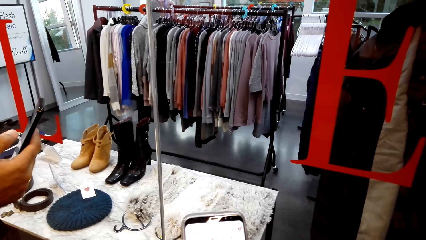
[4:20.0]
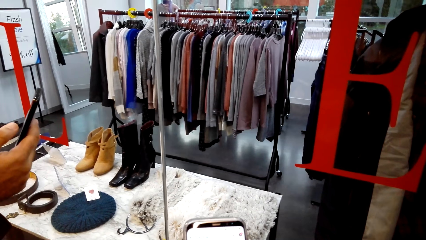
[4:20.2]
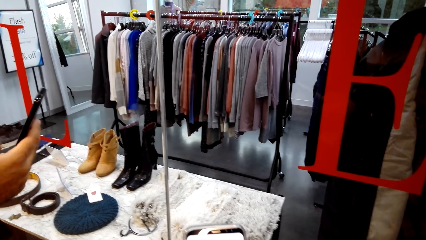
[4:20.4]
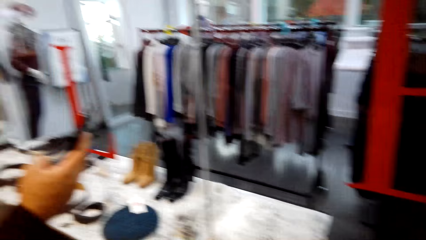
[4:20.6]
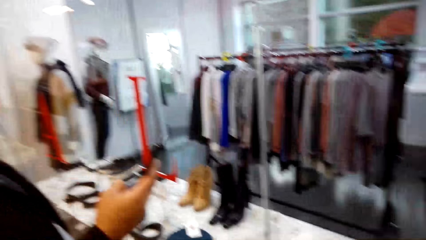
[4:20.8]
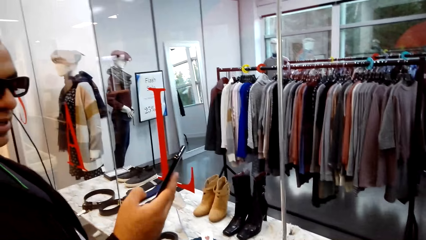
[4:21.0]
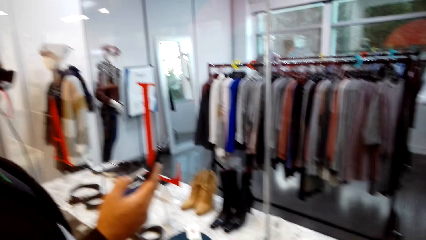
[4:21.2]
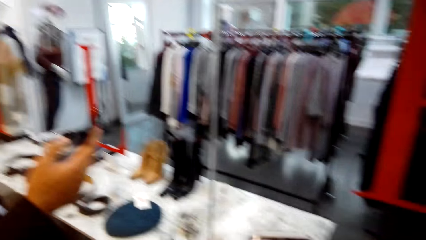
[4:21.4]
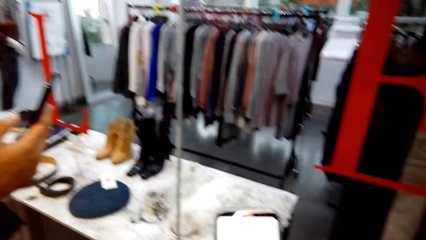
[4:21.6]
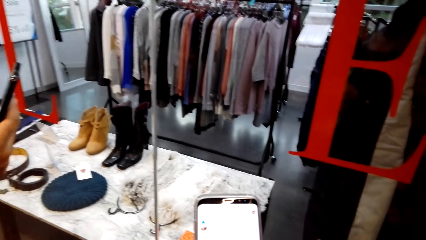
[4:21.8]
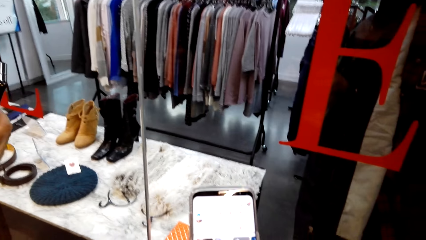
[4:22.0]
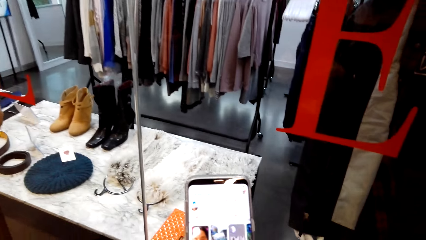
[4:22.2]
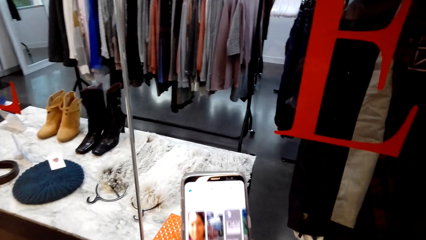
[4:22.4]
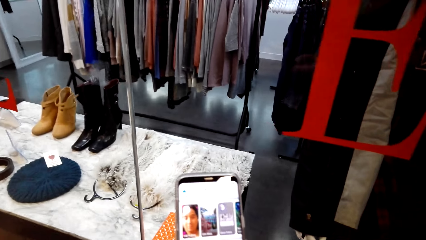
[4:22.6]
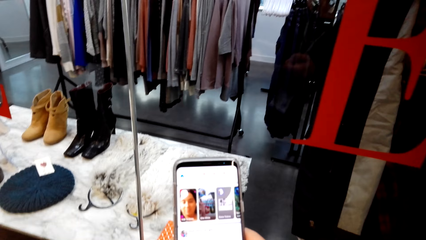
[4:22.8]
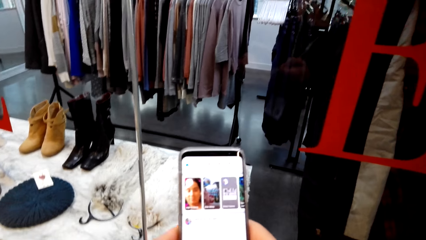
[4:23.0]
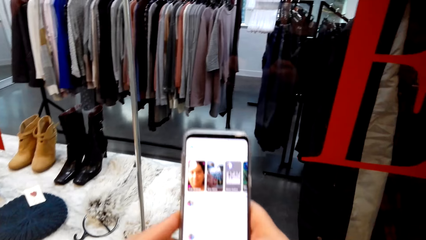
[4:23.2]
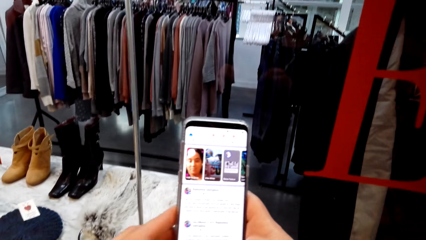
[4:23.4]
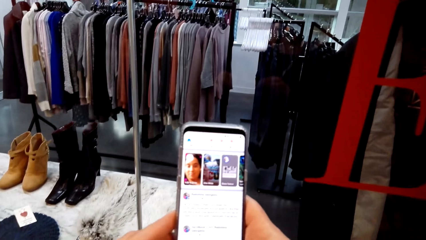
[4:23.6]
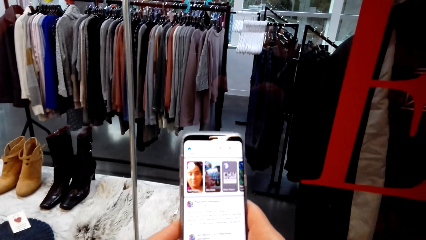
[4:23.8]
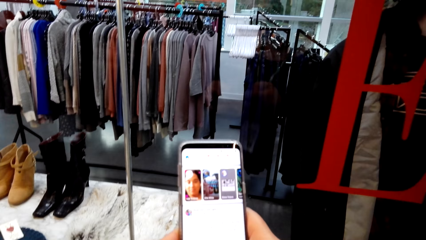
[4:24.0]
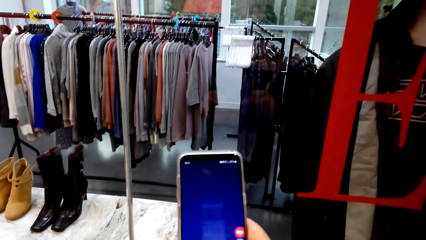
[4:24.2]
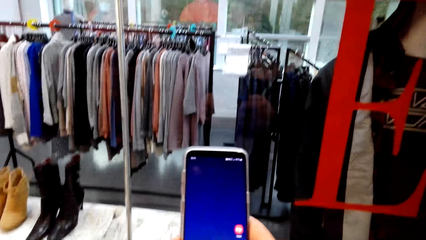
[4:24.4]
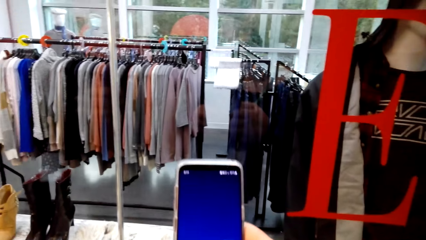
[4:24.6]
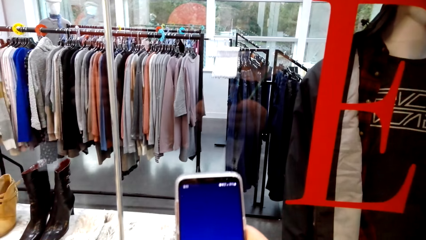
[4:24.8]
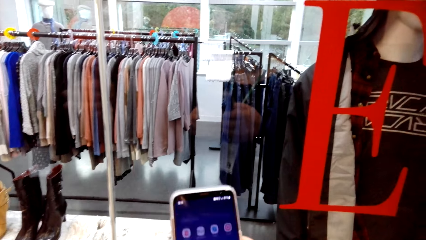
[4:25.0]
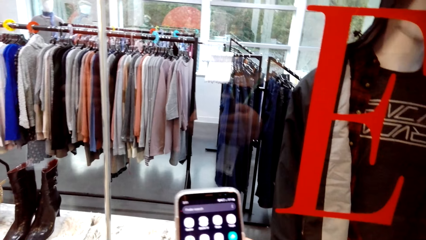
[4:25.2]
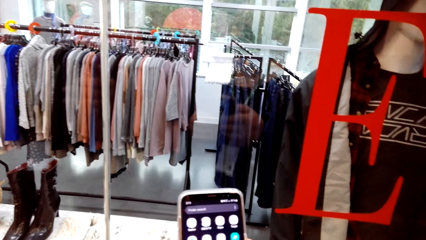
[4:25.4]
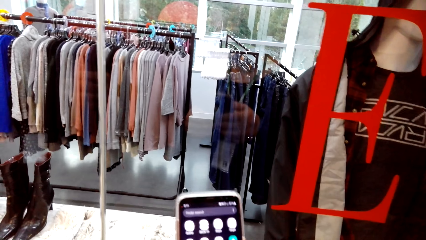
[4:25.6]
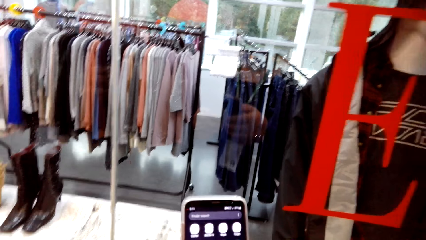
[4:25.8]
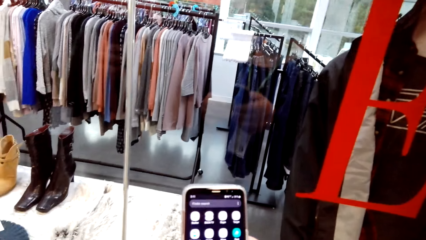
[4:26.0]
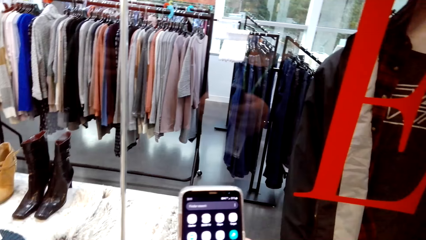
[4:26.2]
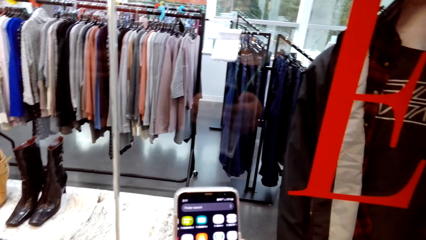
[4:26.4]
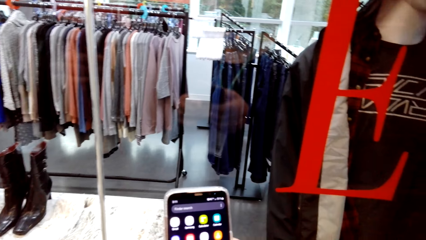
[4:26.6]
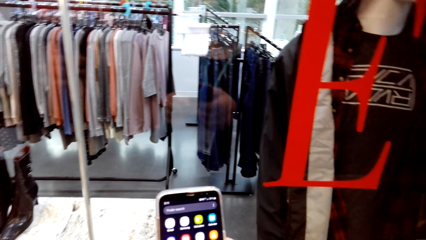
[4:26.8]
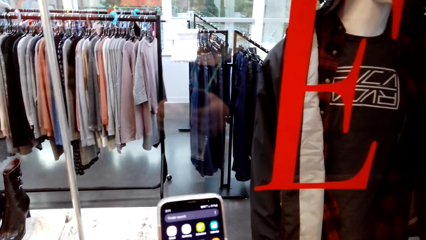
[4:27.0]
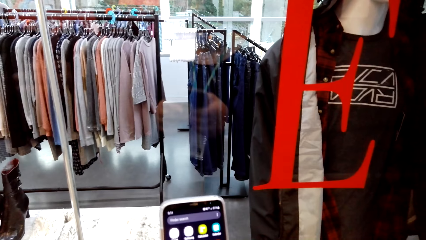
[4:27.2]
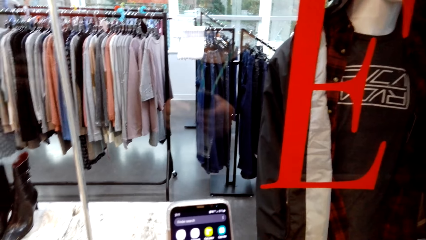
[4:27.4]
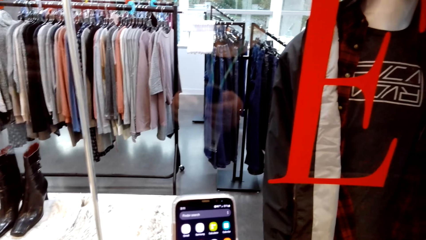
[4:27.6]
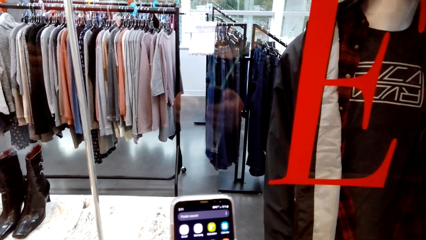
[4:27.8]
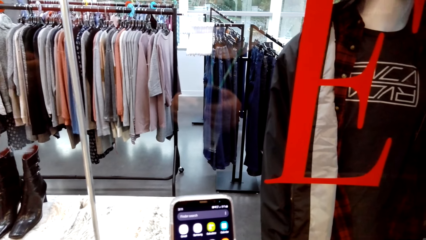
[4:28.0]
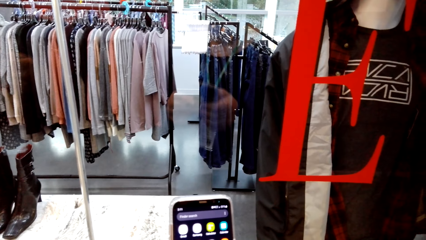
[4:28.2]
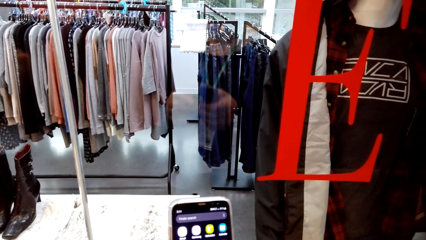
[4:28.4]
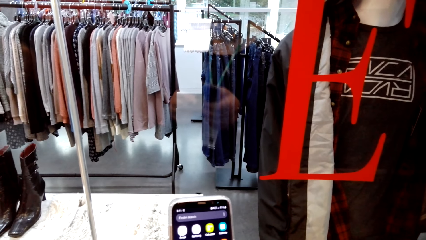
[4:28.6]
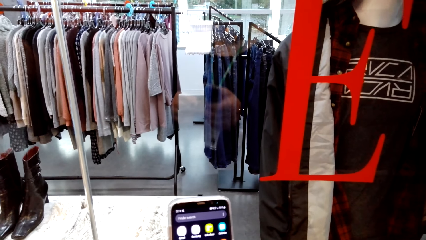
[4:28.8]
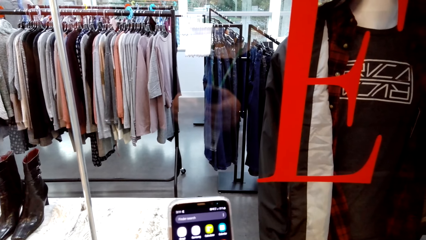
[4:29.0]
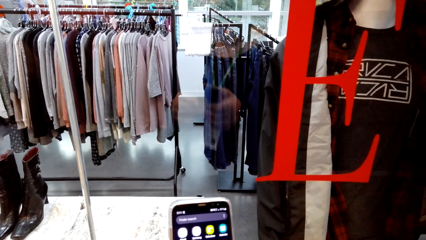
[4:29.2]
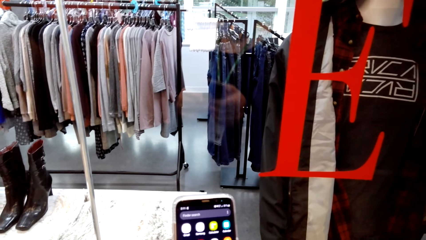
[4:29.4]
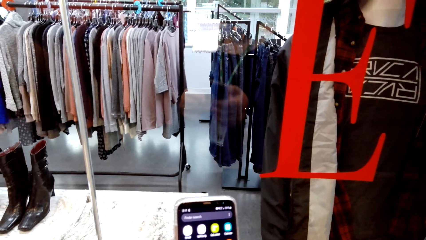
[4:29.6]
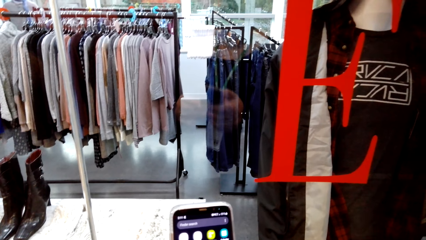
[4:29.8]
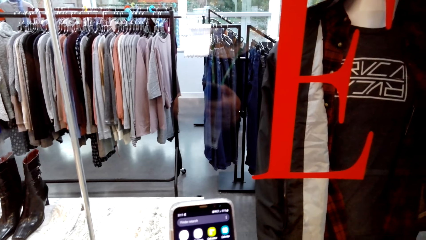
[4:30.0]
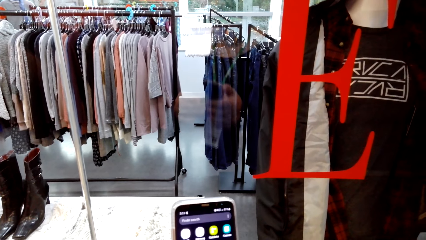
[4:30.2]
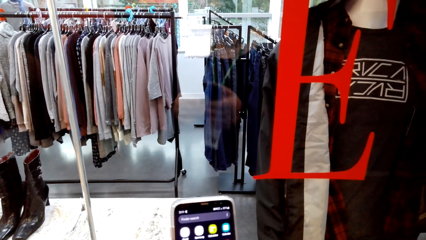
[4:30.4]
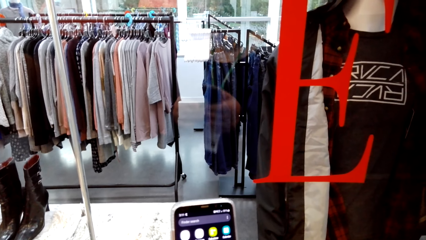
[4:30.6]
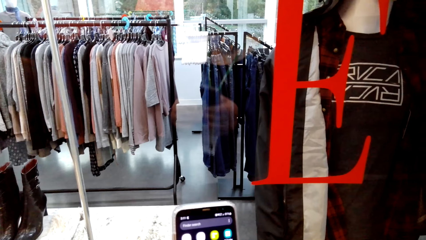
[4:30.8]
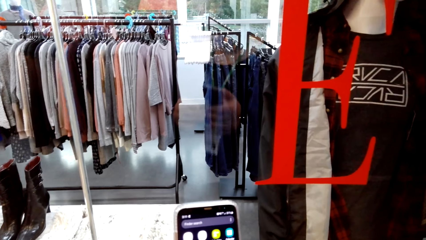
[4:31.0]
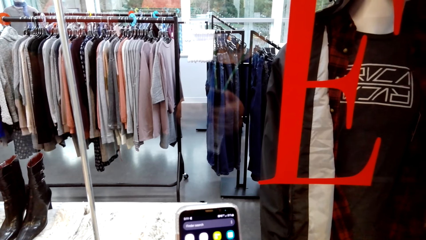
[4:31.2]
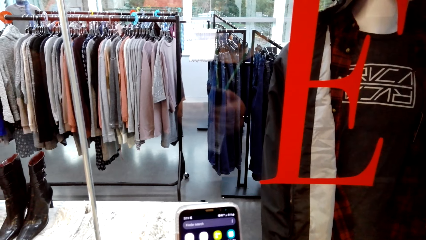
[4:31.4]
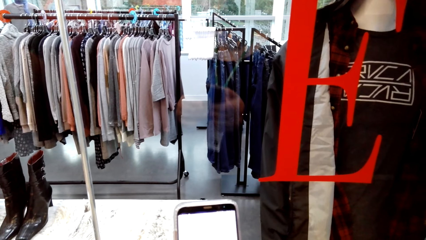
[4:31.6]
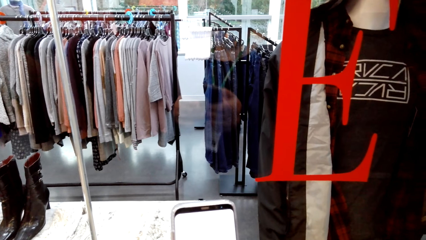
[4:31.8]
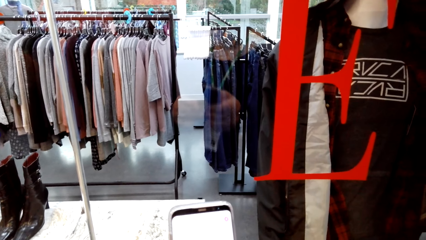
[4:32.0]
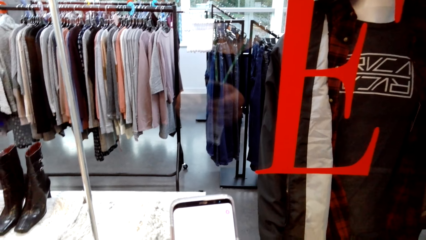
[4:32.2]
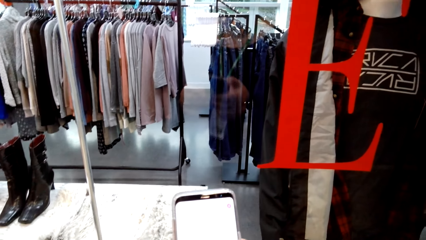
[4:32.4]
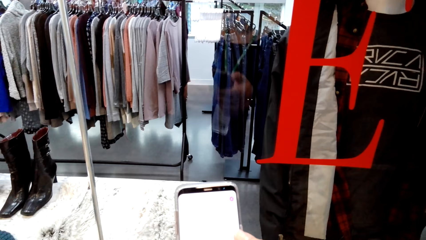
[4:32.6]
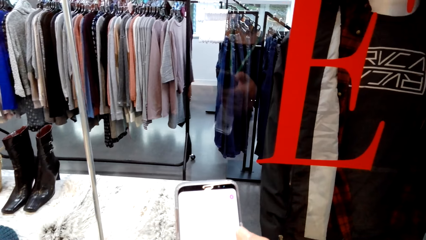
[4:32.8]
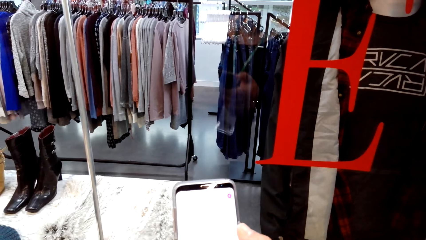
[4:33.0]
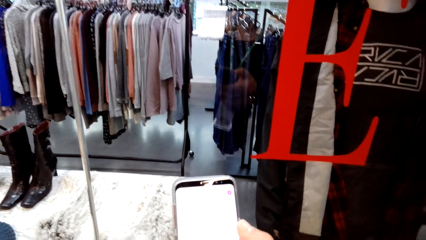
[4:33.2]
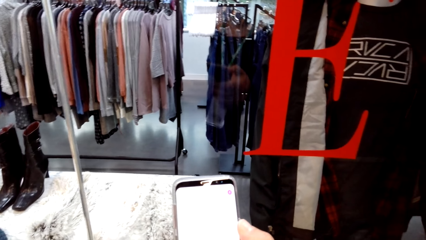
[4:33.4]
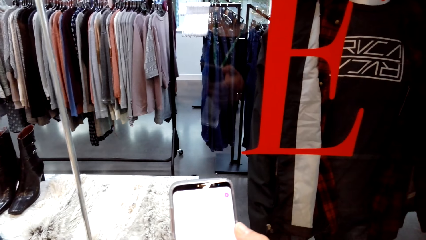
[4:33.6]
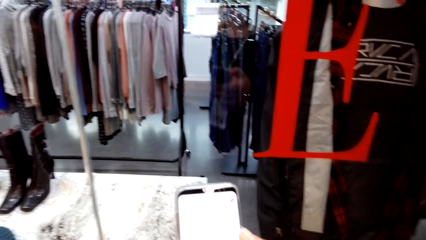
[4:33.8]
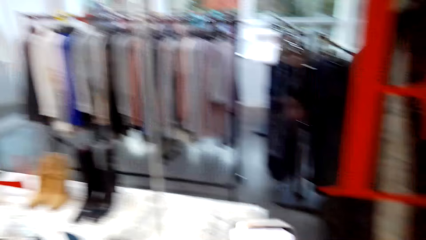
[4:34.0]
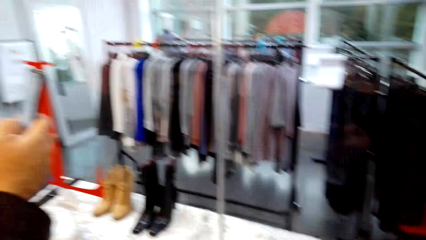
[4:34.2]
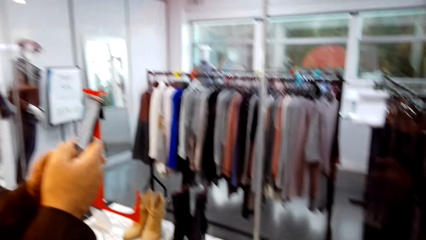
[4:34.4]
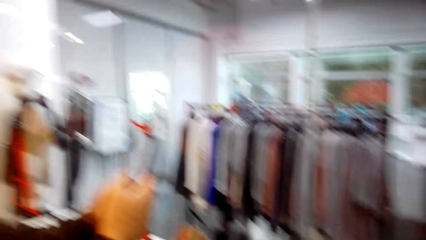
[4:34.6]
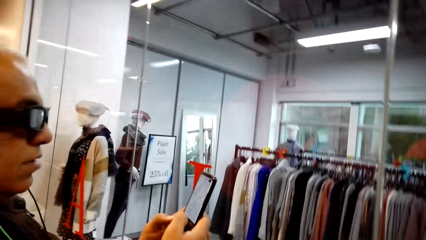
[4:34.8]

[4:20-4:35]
A man scrolls a phone in the store with the right hand. The man talks to the camera wearer. The camera wearer scrolls the phone in the store with both hands. The man talks to the camera wearer. The camera wearer looks at the phone screen. The man talks to the camera wearer. The camera wearer talks to the man and touches the phone screen. They talk to the man and look at the phone screen. The man talks to the camera wearer. The camera wearer looks at the phone screen. The man scrolls the phone in the store.
